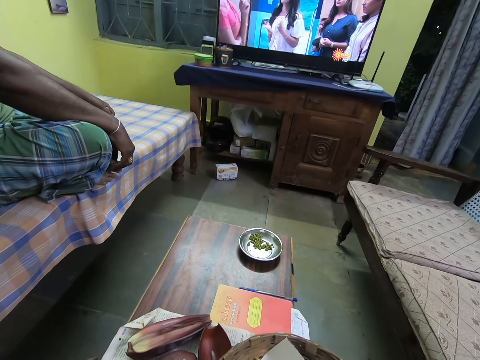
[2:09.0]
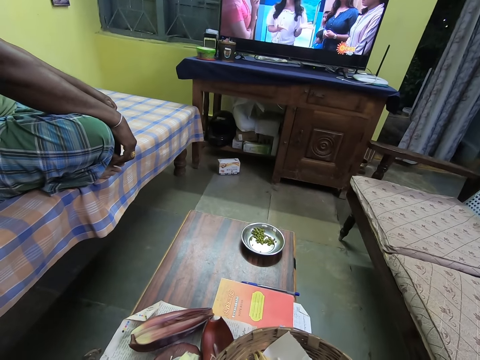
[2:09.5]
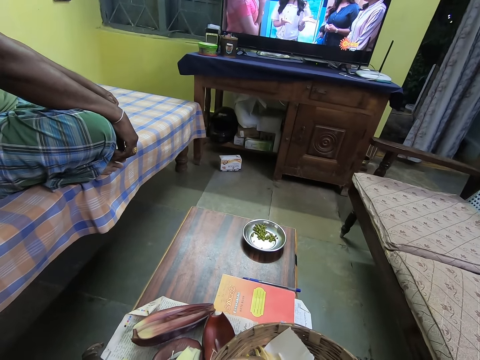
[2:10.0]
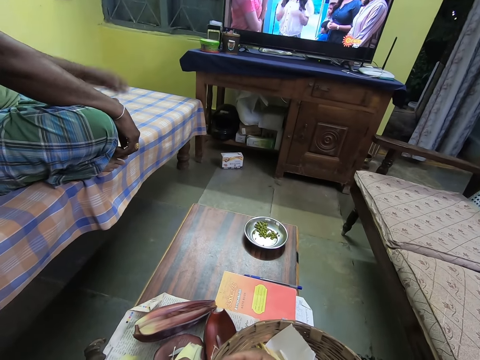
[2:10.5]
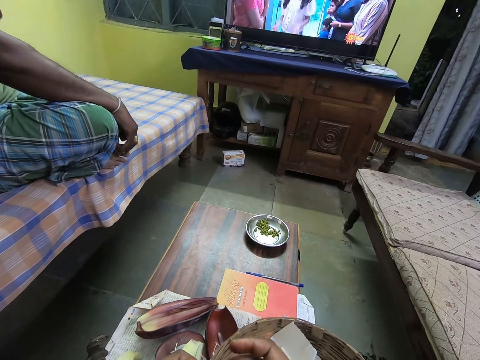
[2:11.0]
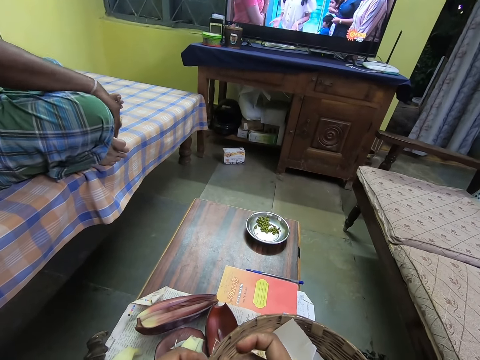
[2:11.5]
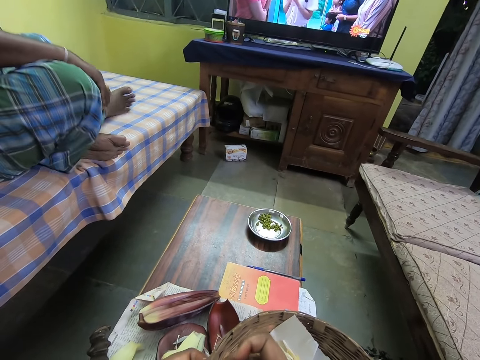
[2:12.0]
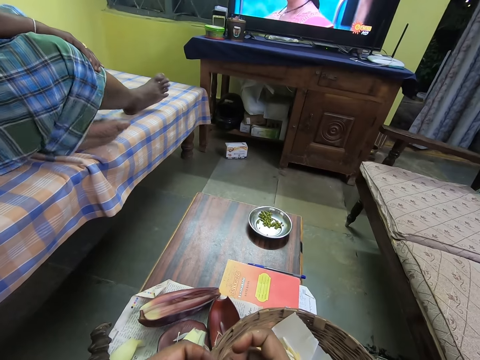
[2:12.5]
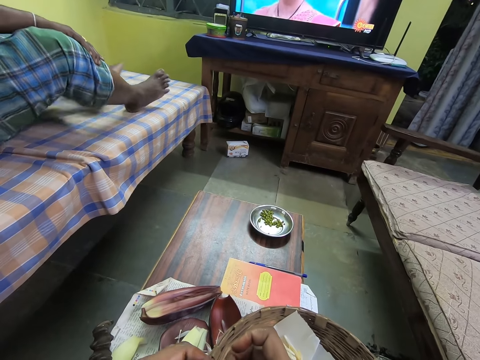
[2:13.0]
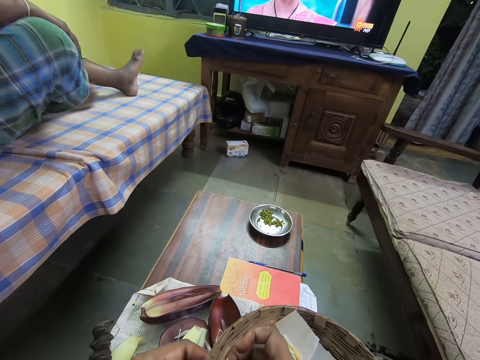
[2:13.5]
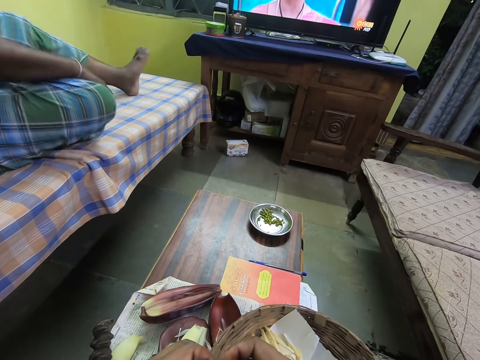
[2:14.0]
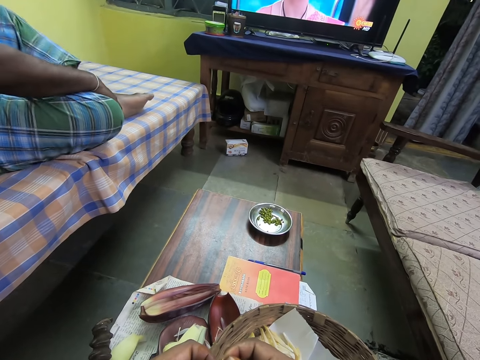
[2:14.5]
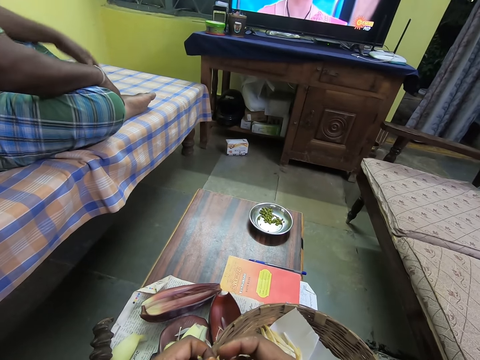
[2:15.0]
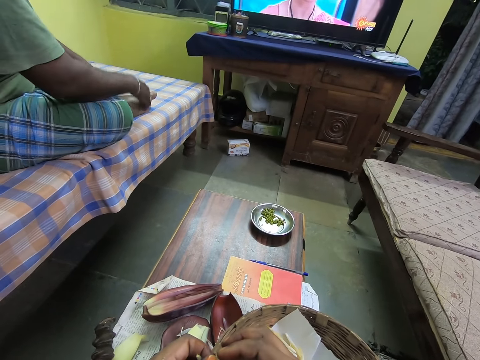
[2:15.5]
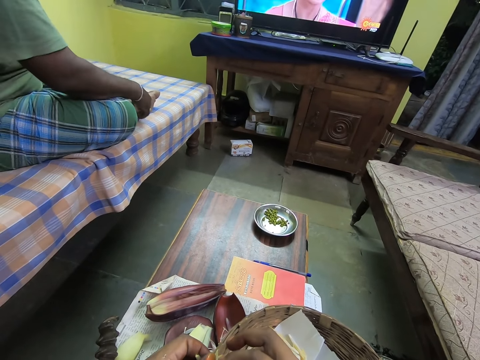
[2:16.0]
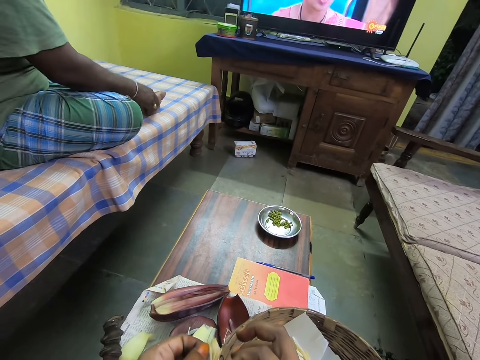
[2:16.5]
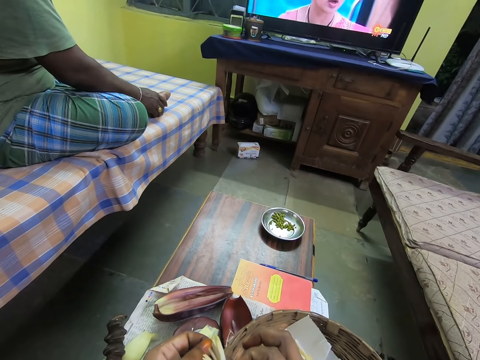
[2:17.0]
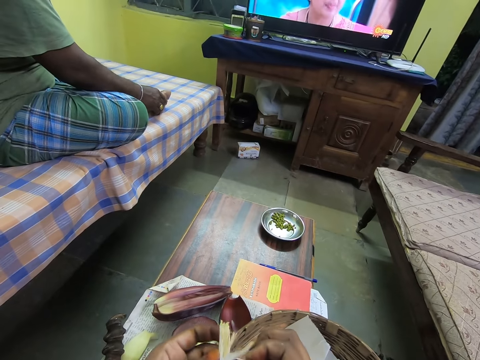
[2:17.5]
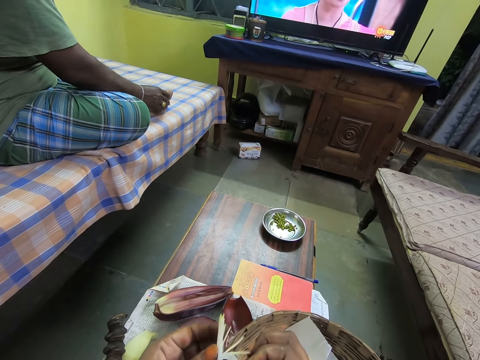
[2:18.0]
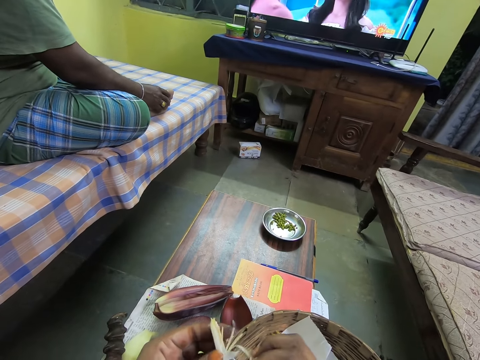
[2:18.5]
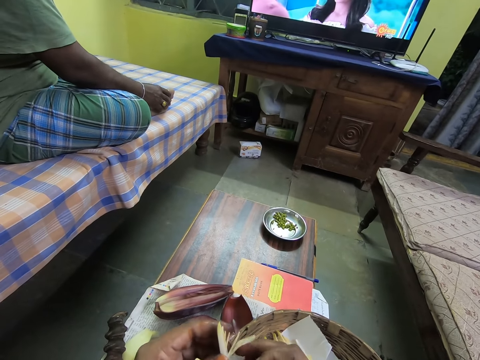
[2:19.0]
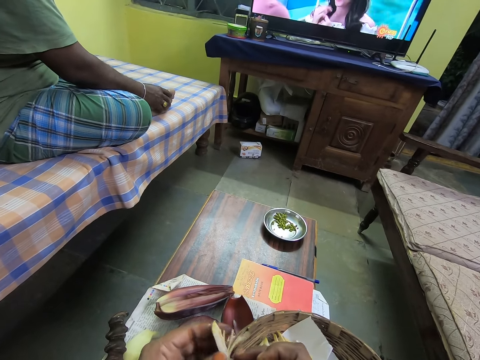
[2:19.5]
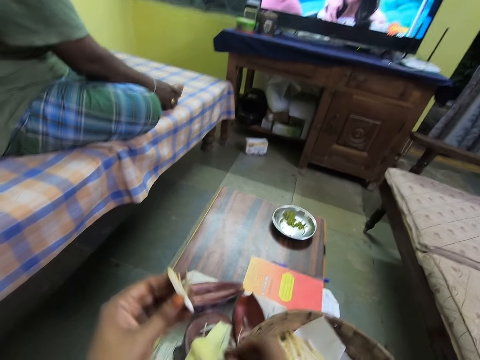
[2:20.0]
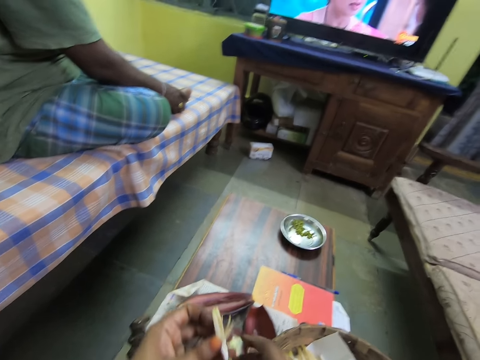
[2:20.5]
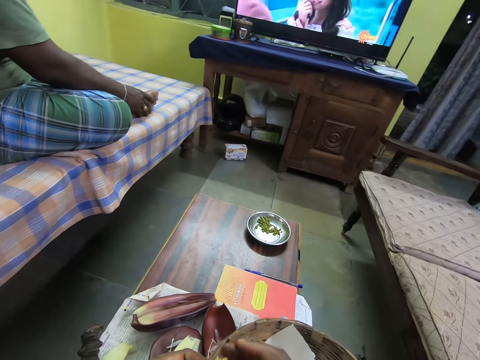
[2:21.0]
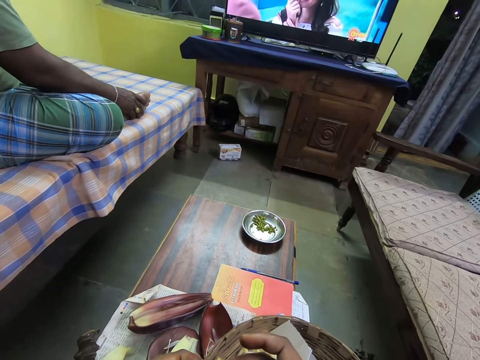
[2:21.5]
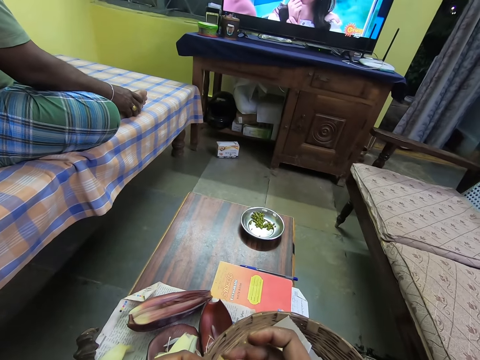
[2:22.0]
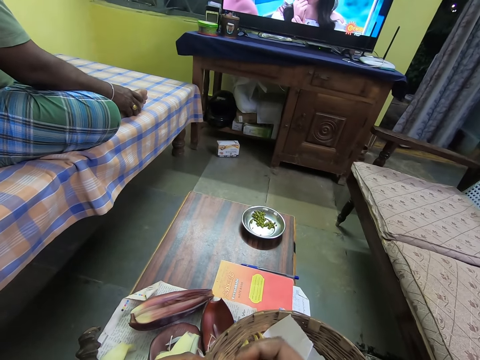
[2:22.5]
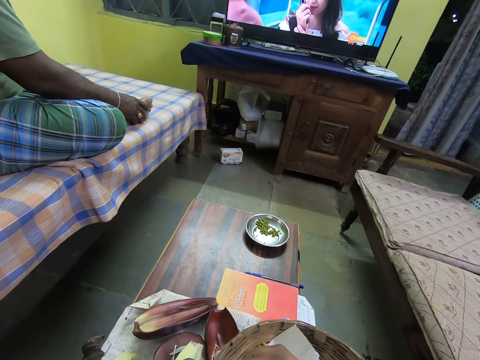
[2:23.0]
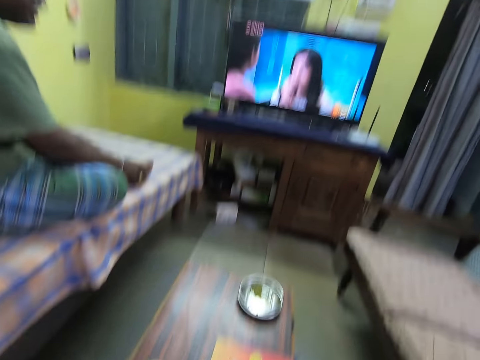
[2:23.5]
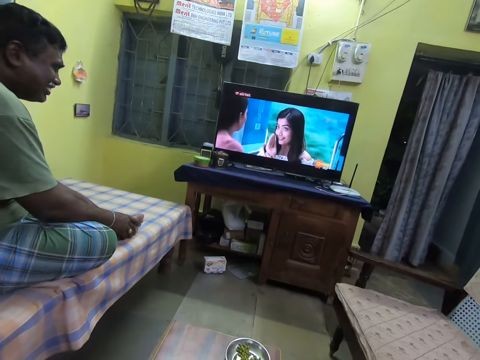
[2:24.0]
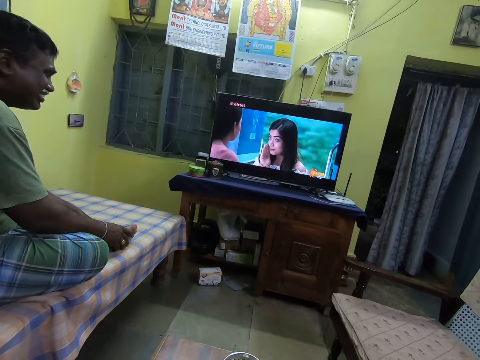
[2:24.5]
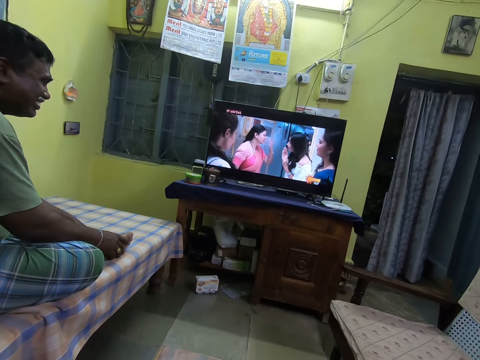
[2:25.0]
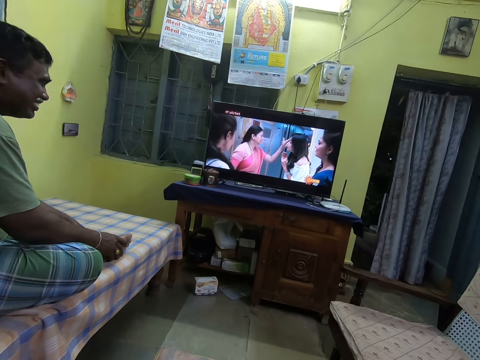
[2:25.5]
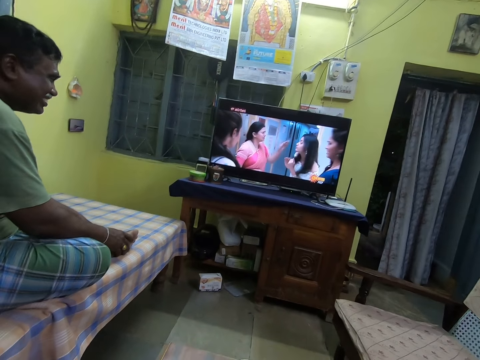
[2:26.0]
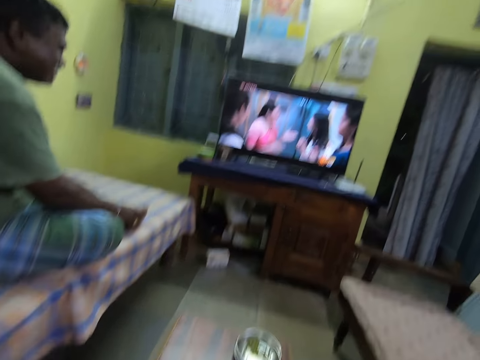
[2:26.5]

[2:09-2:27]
The camera wearer holds the floret of the banana flower with both hands. She separates a flower, removes the calyx of the floret in her left hand with her right hand, and drops the calyx of the floret on the table with her right hand. She puts a flower in a banana blossom. She holds the floret of the banana flower with both hands and separates a flower. She watches a movie via the television.

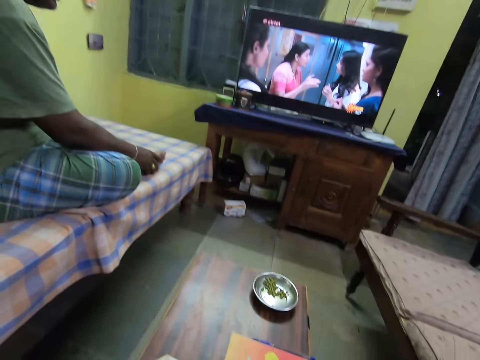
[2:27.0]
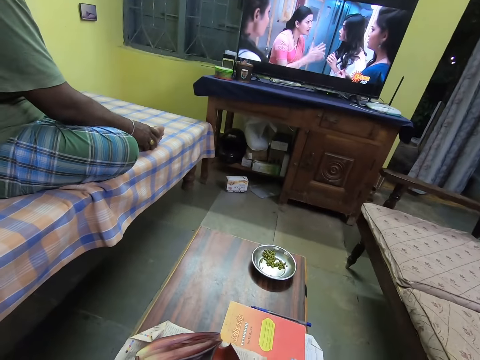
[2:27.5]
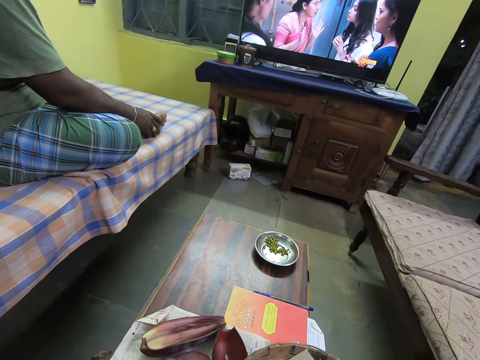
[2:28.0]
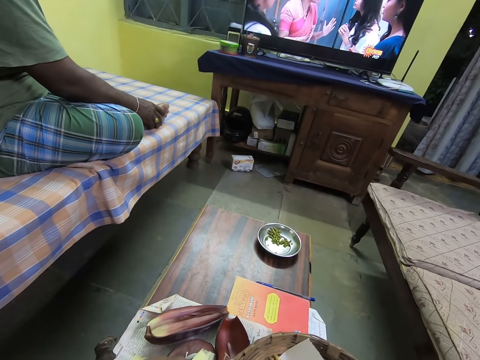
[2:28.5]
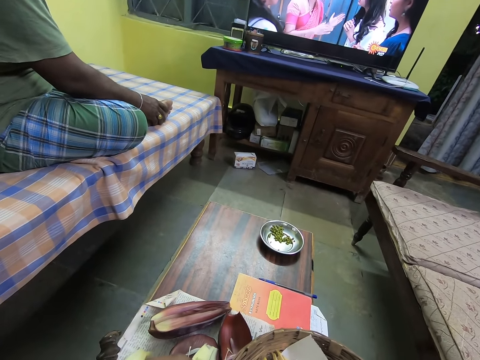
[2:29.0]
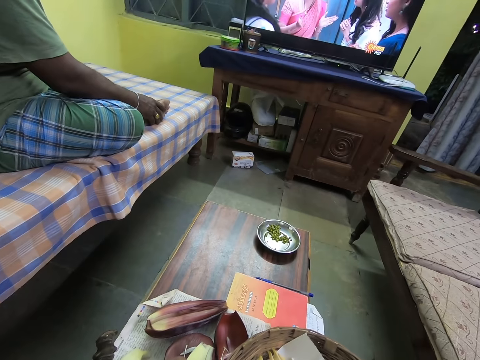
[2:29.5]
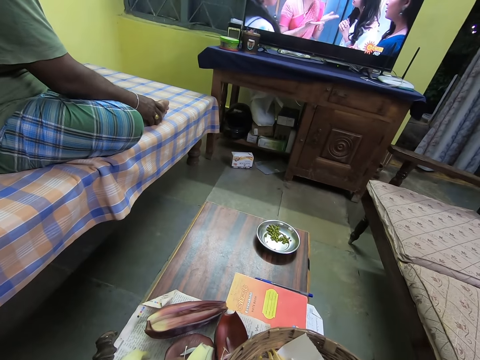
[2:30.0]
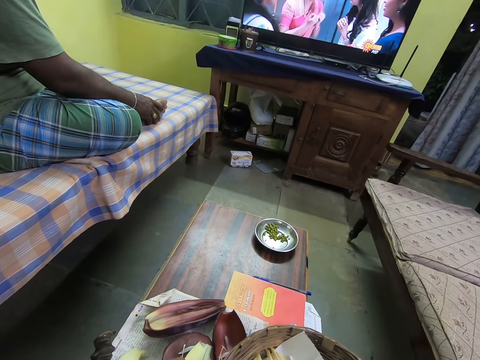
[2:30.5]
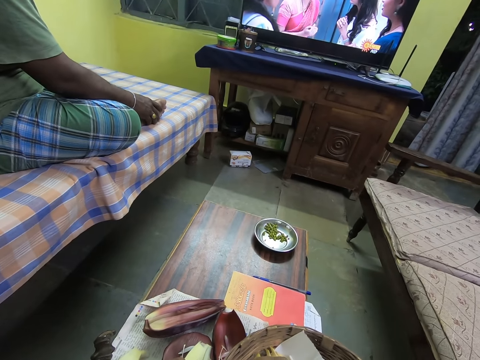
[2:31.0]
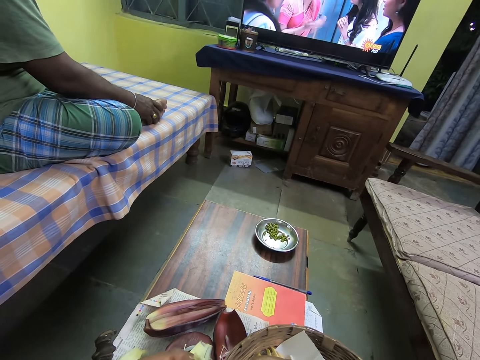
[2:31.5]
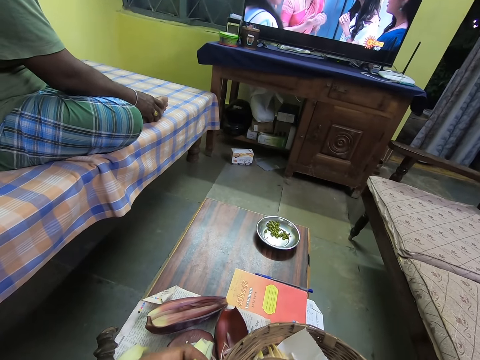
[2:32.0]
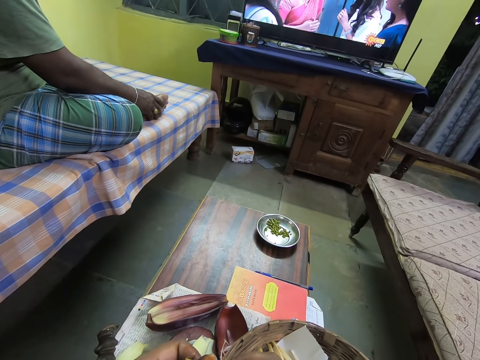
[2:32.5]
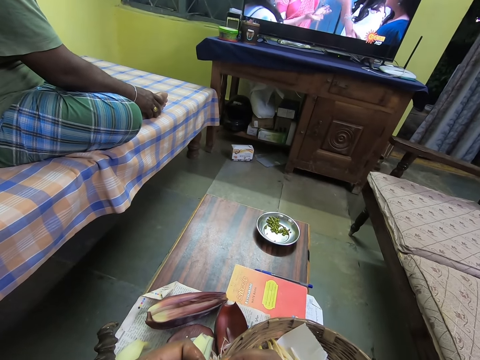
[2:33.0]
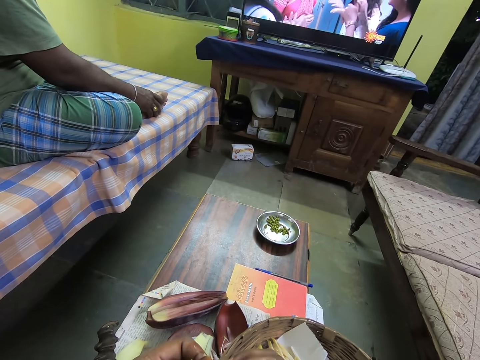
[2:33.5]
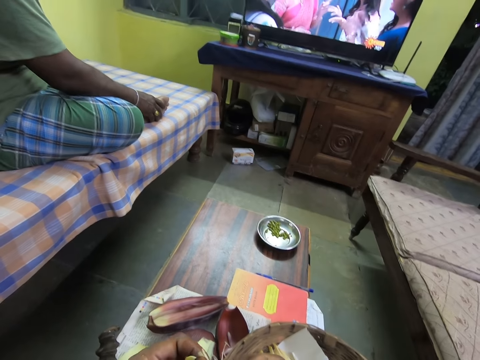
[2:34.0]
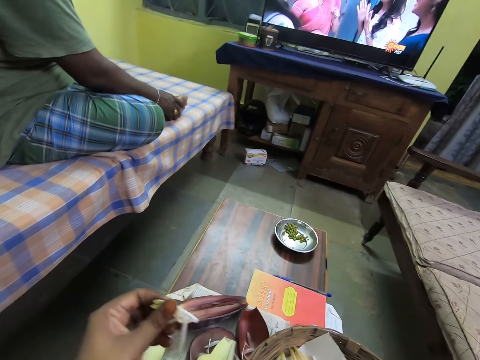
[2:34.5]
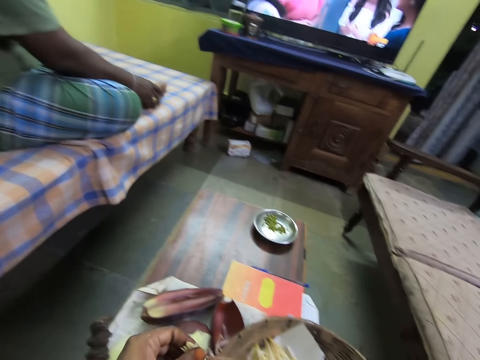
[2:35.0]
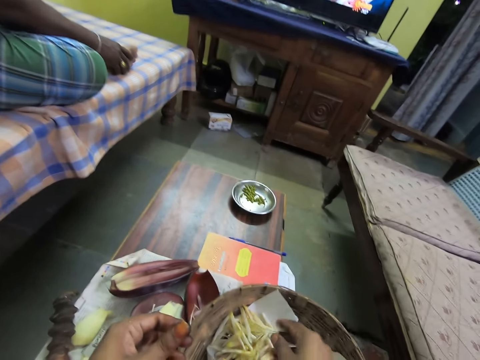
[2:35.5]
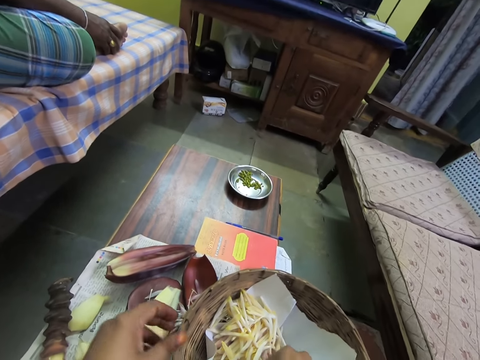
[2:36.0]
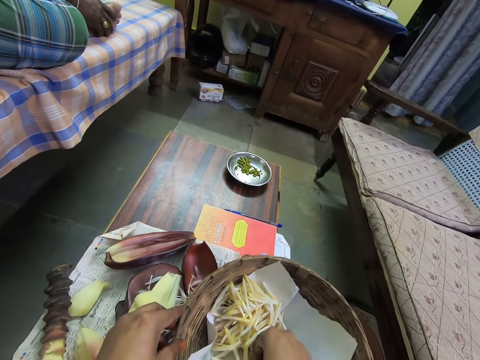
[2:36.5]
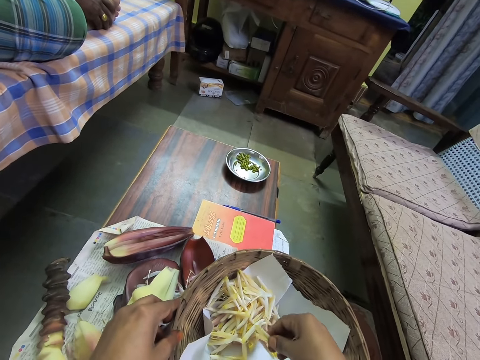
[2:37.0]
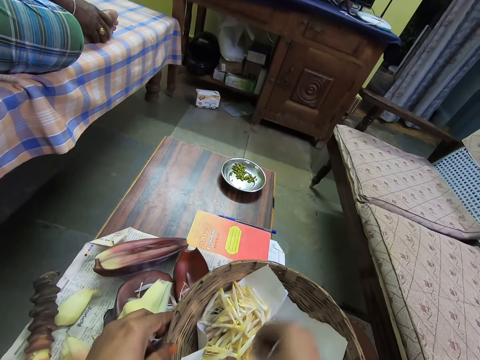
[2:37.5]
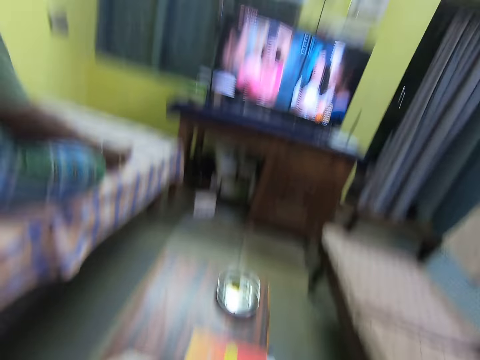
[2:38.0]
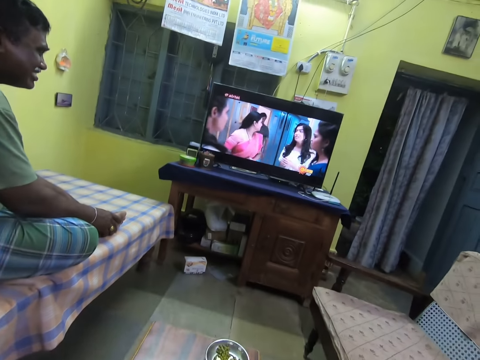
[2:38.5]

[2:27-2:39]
The camera wearer cuts a flower with the hand. She moves the floret of the banana flower from her left hand to her right hand and drops the floret of the banana flower in the basket with her right hand. She takes a floret of the banana flower from the basket with her right hand and drops the floret of the banana flower in the basket with her right hand. She watches a movie via the television.
